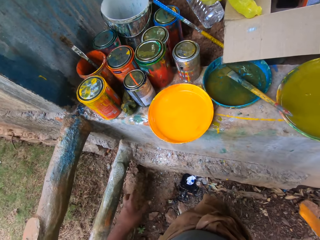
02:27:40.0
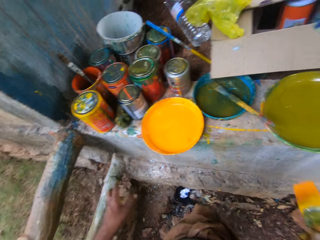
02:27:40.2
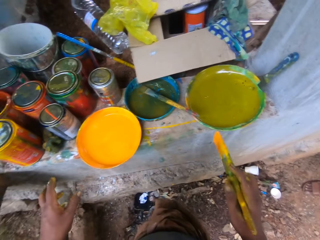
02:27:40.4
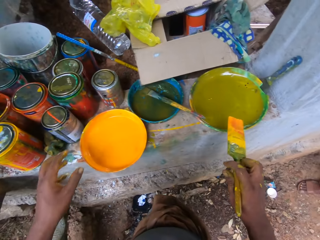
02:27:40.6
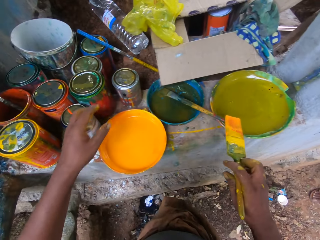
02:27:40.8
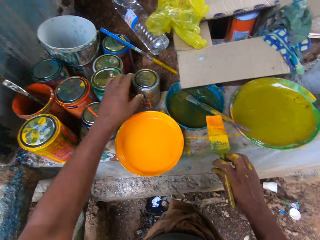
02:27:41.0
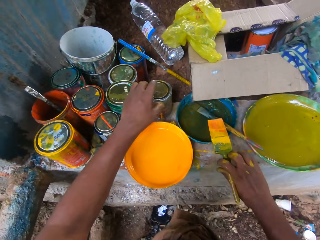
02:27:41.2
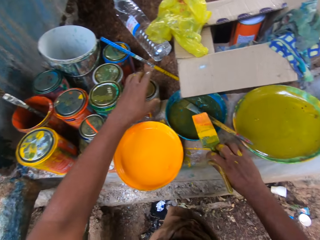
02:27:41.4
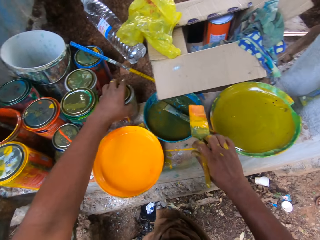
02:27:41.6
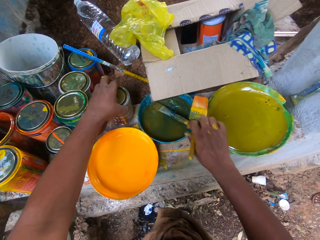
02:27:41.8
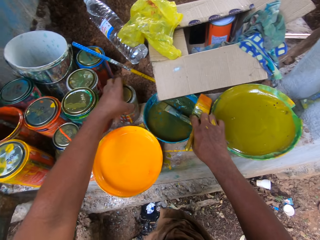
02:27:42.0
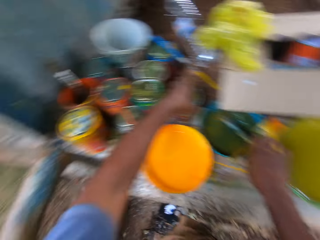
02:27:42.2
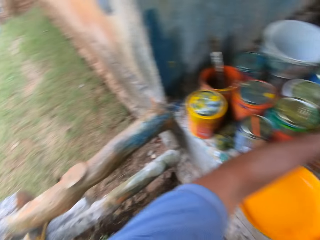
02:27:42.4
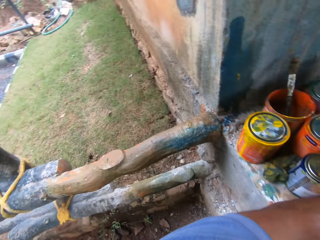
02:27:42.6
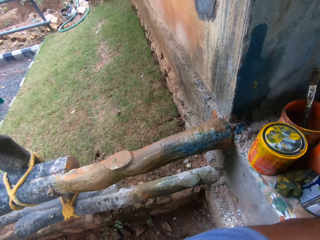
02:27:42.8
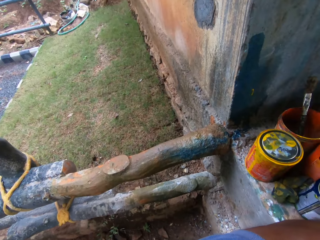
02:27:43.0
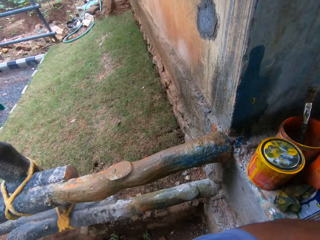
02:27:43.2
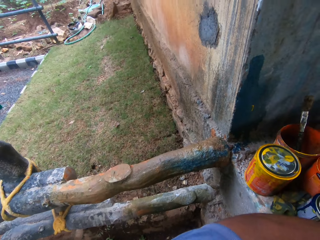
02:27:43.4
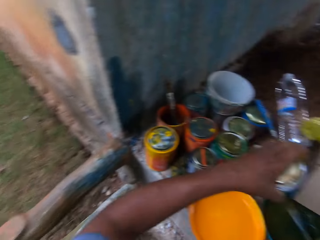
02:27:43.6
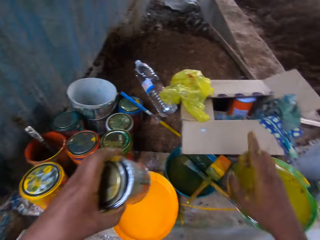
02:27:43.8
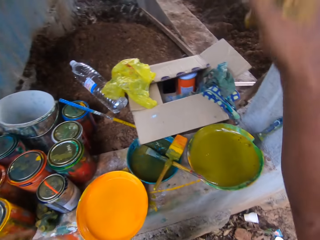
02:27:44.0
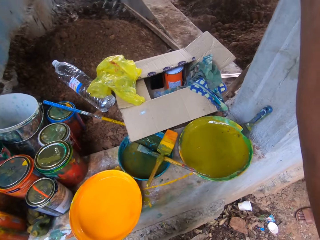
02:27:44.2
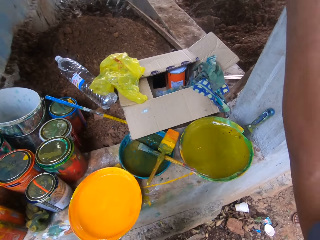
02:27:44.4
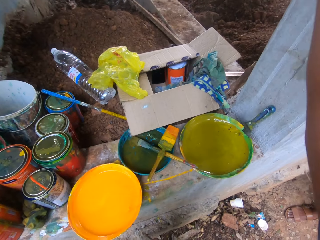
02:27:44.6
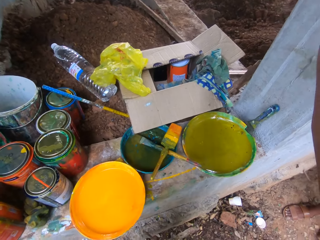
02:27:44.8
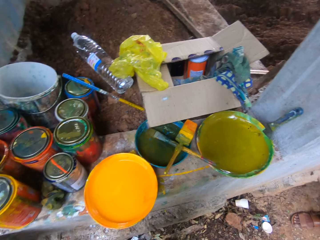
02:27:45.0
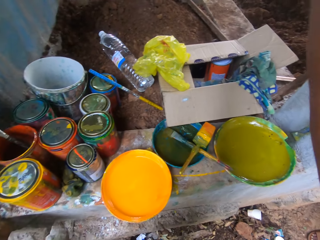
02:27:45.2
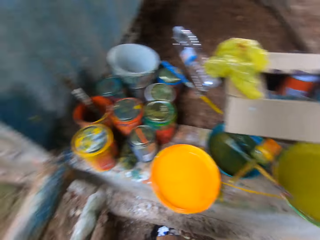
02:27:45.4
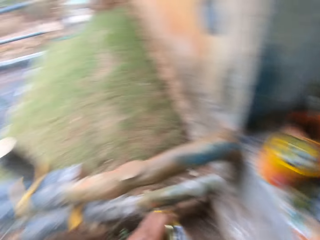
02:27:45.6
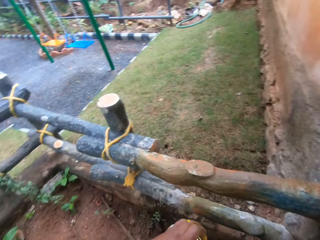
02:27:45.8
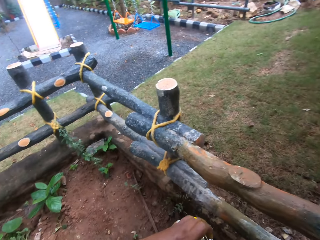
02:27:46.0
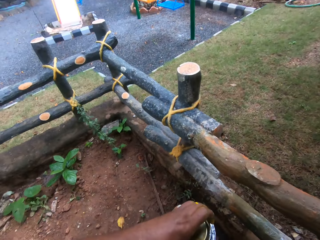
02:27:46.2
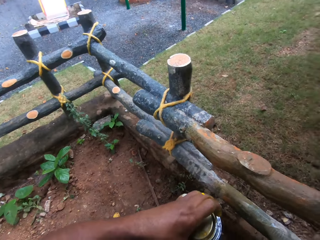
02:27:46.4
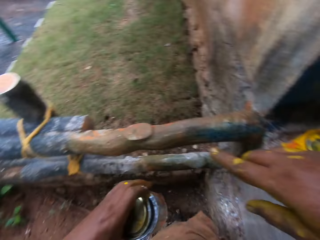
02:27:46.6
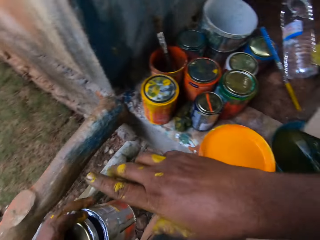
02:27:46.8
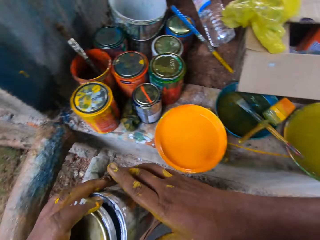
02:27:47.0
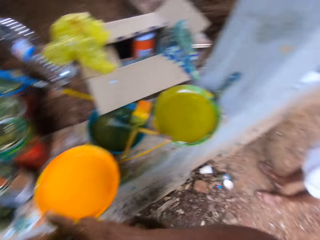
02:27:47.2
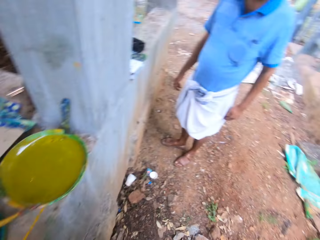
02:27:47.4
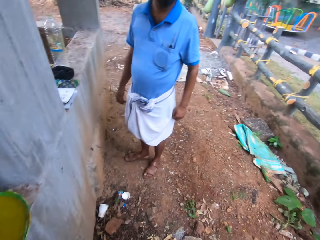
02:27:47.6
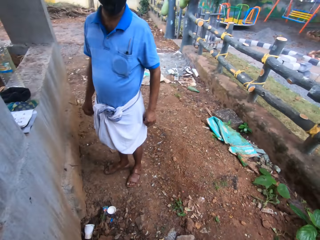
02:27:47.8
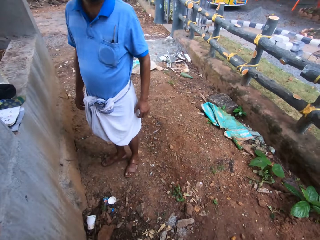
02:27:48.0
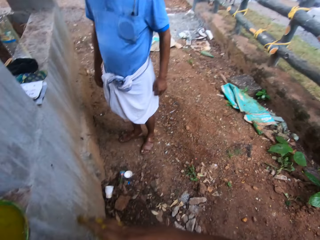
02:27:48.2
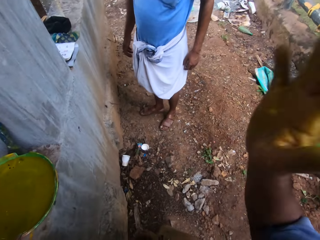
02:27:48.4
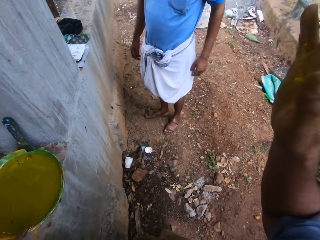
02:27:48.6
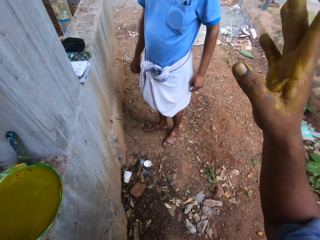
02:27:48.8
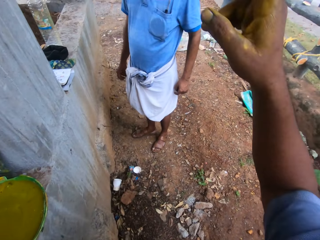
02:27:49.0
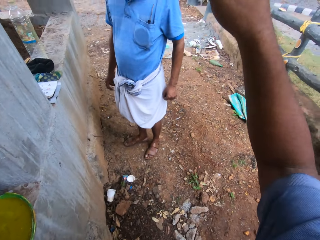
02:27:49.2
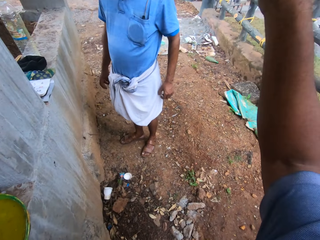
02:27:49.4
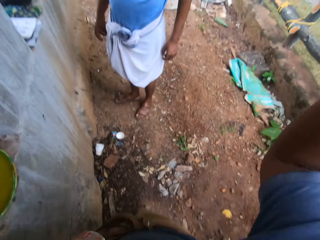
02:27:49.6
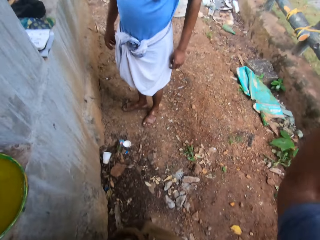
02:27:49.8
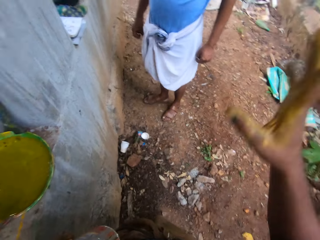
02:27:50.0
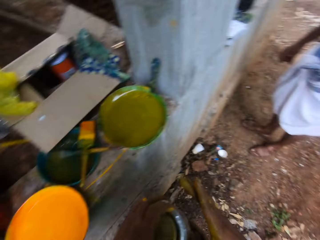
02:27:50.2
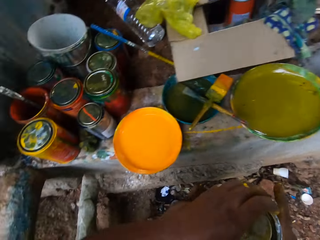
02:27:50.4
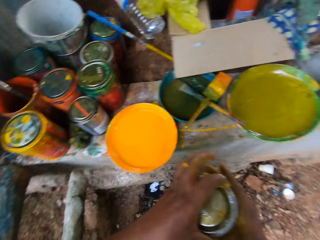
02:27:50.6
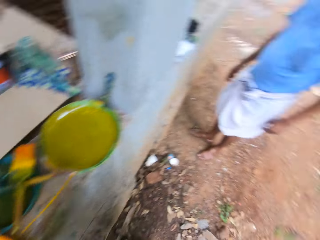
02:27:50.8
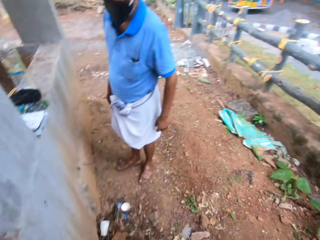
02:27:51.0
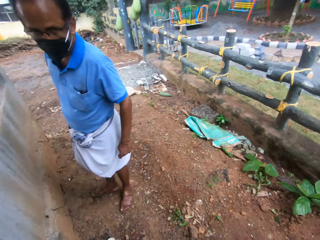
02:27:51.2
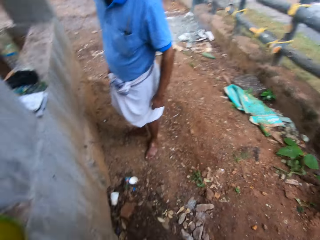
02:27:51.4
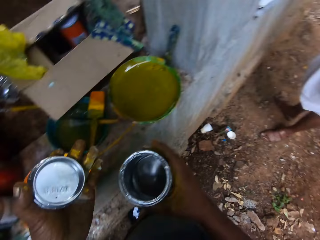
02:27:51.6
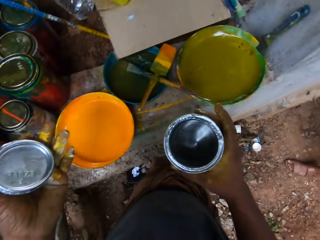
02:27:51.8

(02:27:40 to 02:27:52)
The camera wearer takes another paint container from the table. They look around. They talk to a man.

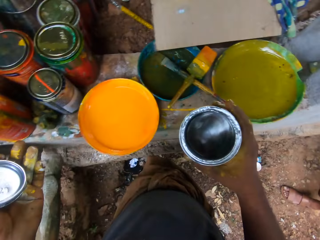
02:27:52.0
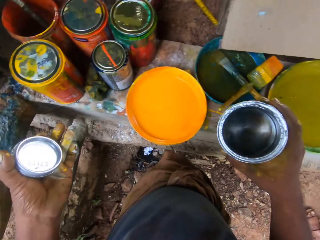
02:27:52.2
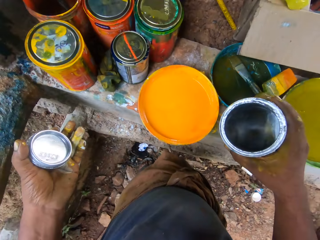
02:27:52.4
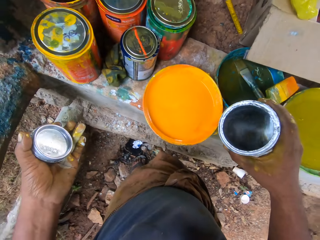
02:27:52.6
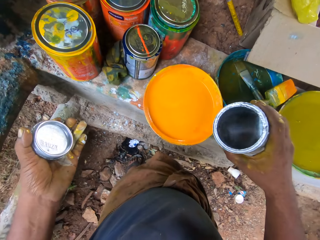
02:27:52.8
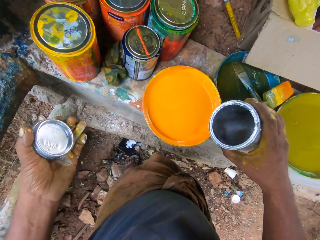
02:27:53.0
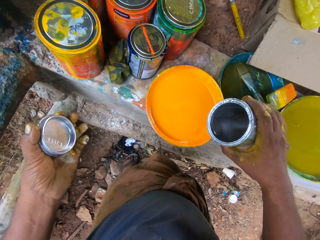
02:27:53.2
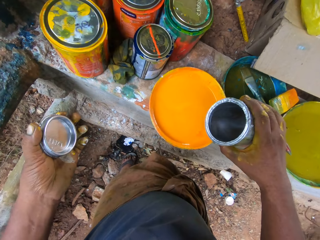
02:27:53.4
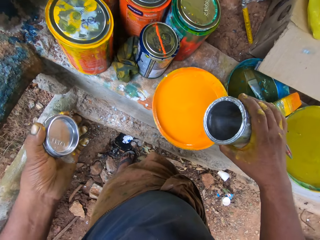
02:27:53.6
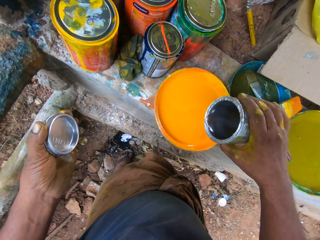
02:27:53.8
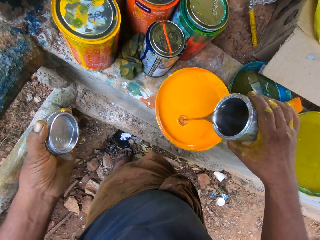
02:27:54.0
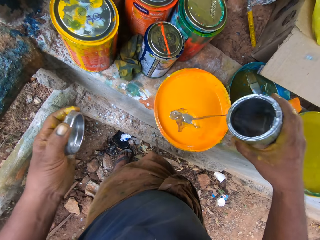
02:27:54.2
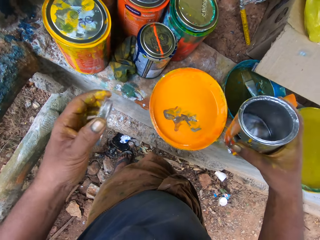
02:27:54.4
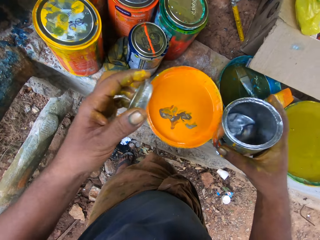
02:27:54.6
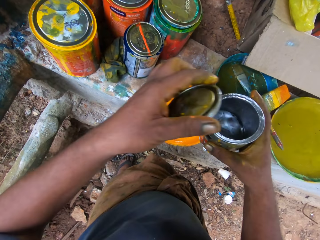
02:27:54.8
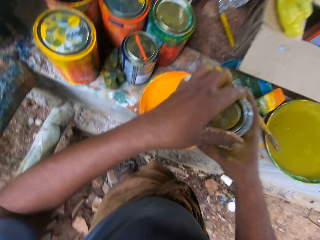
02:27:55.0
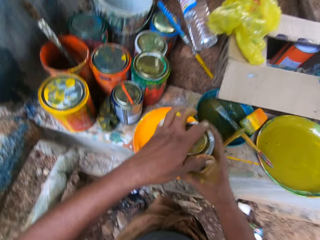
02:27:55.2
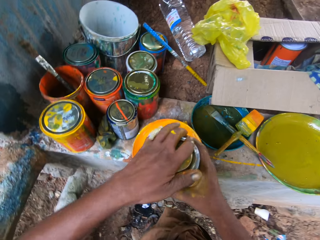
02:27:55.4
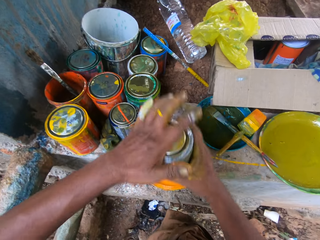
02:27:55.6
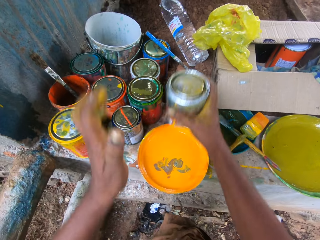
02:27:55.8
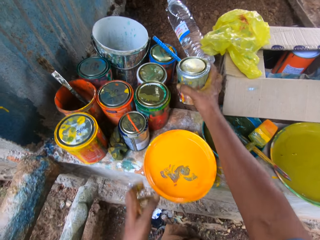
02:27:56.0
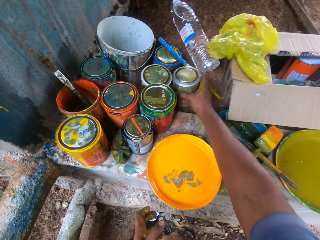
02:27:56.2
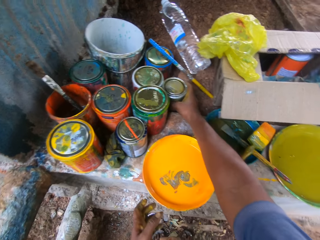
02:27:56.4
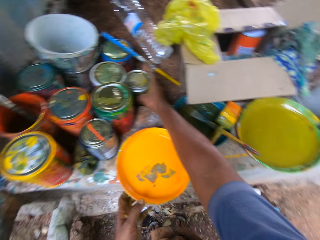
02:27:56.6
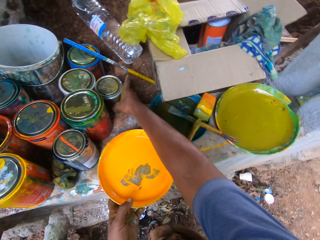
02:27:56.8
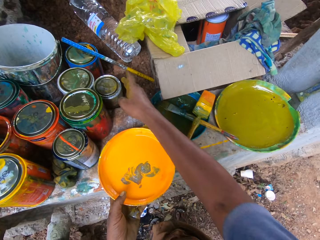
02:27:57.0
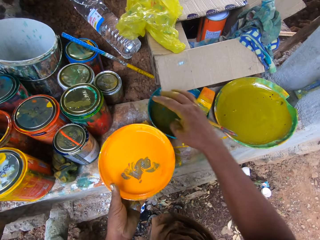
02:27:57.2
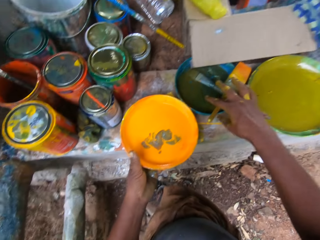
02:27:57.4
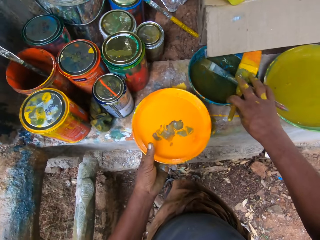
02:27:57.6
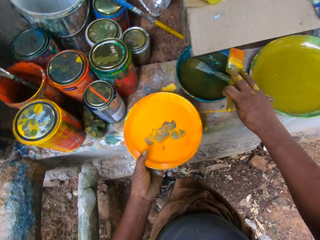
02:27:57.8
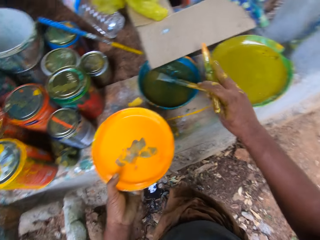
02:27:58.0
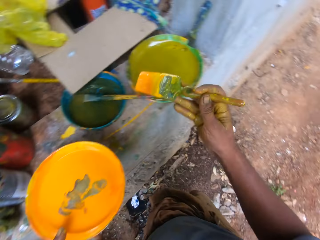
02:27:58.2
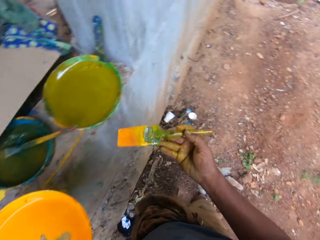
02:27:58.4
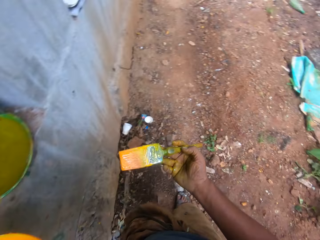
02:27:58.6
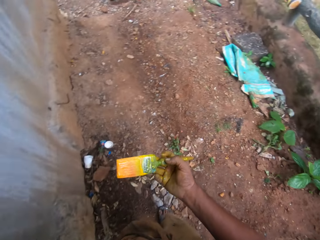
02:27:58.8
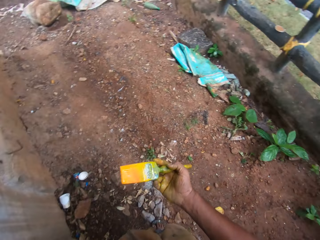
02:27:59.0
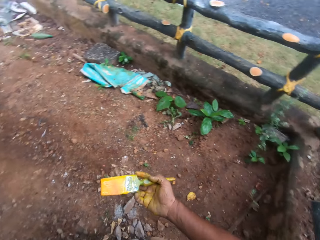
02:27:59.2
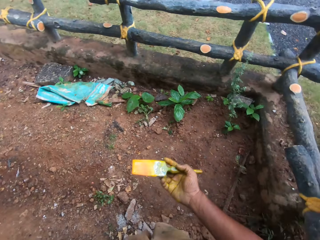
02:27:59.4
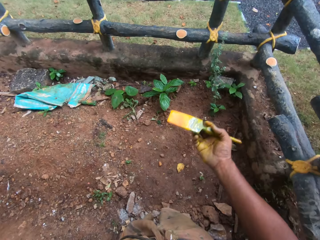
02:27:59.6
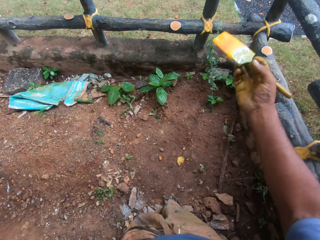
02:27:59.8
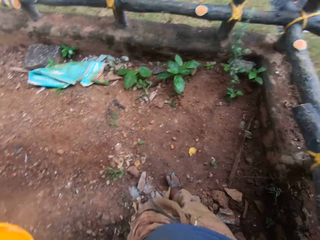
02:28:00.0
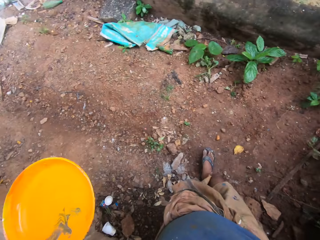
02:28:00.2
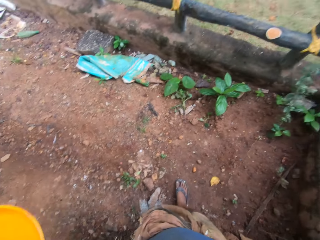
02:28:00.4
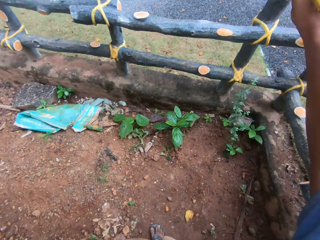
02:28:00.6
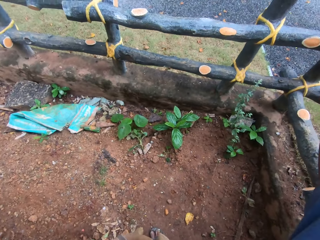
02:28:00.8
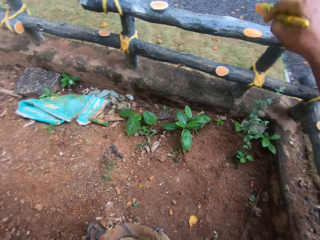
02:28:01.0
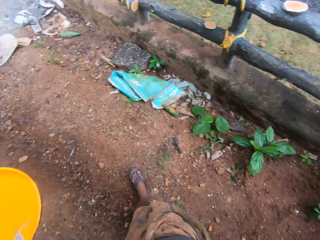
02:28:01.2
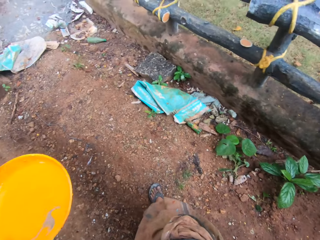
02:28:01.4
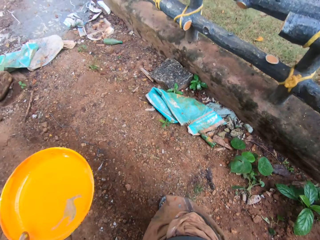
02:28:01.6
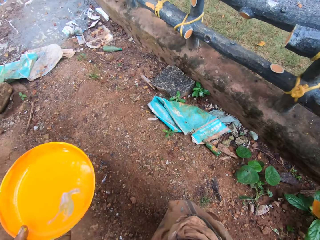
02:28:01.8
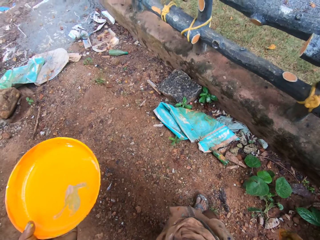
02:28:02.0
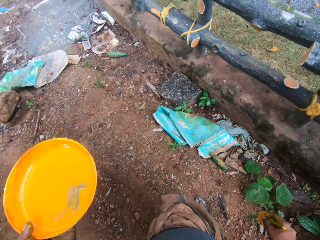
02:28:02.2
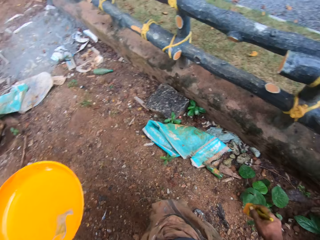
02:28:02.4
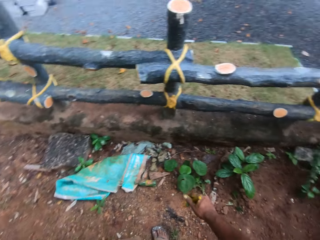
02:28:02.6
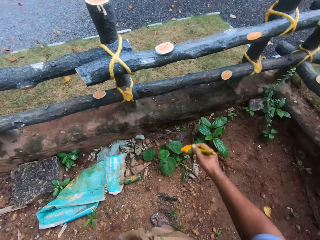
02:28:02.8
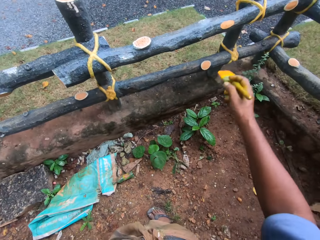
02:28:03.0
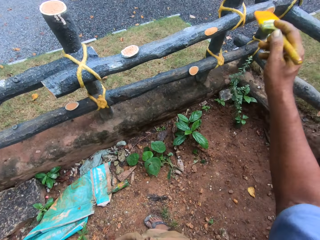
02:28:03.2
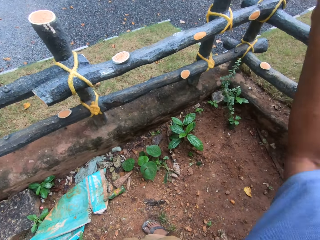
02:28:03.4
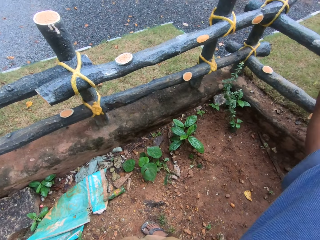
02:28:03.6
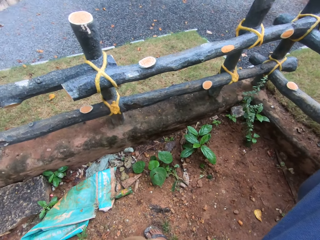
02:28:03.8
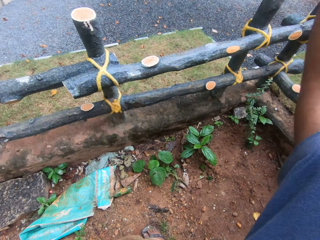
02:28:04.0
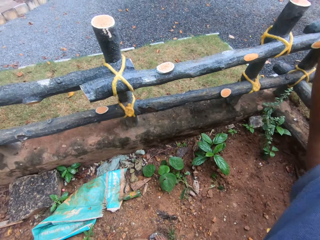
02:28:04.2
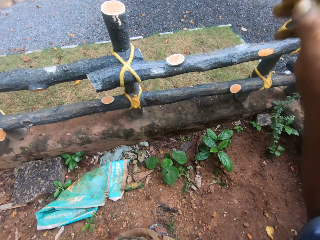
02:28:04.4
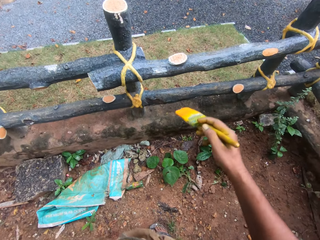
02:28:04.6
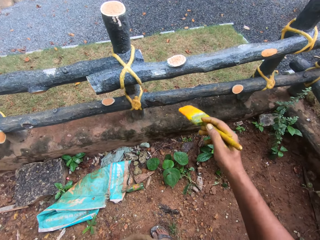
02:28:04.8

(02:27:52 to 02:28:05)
The camera wearer pours paint from the container into the plate. They drop the container on the table. They take the plate and brush from the table.
